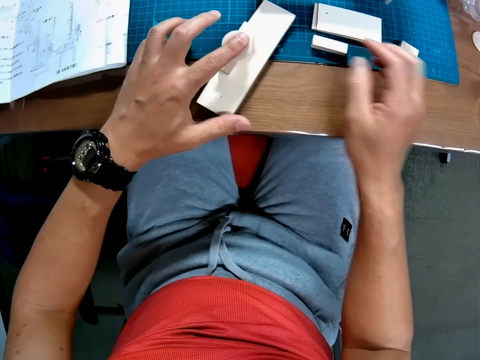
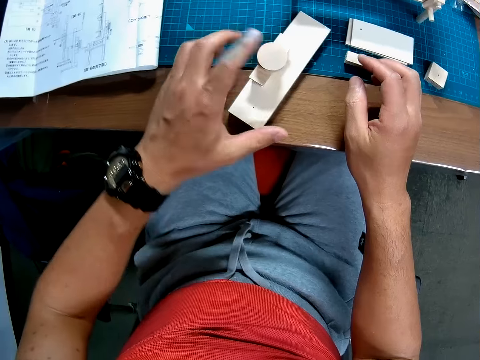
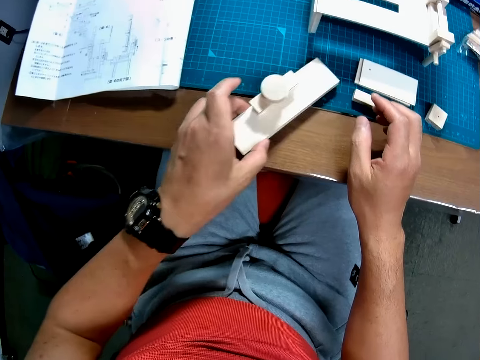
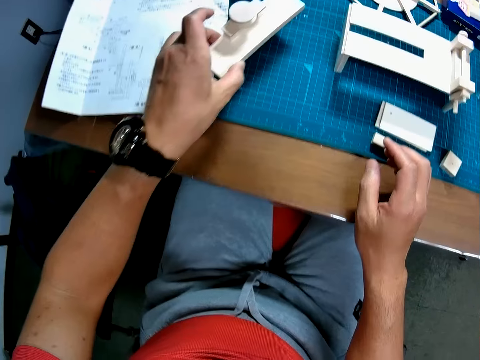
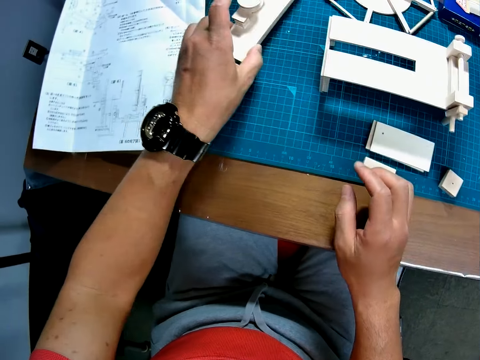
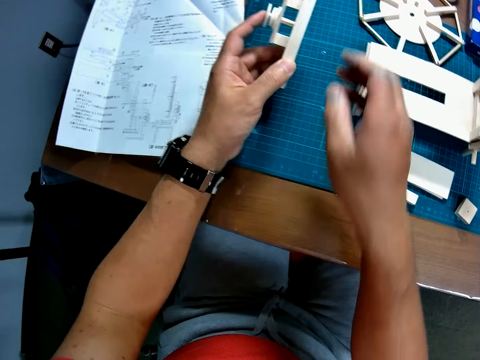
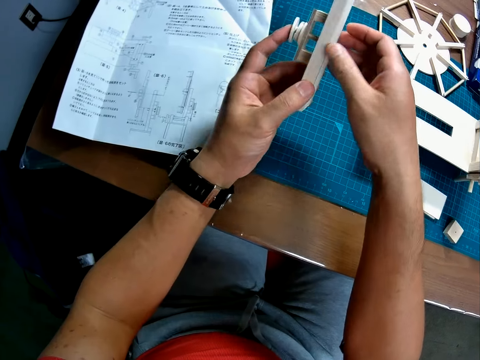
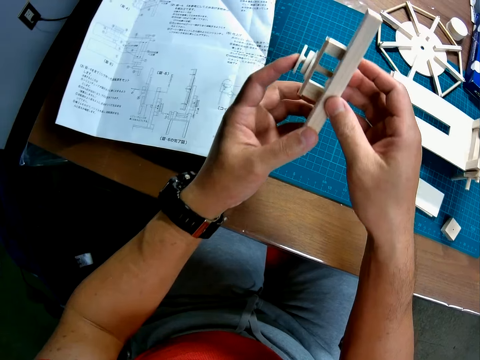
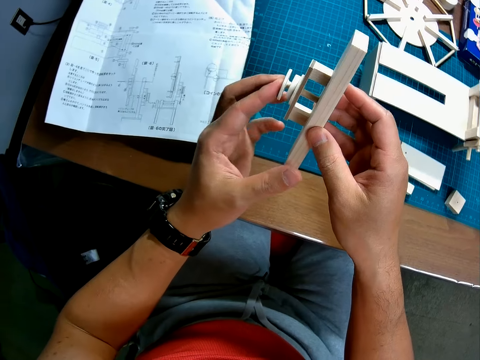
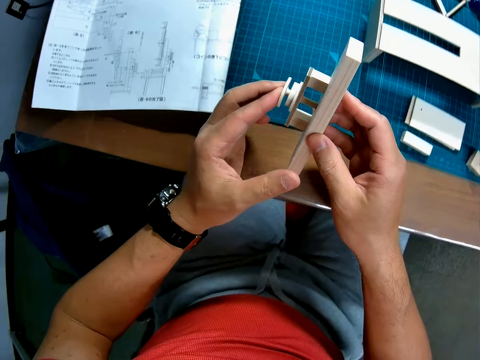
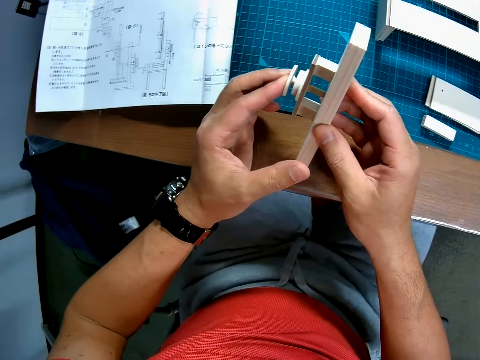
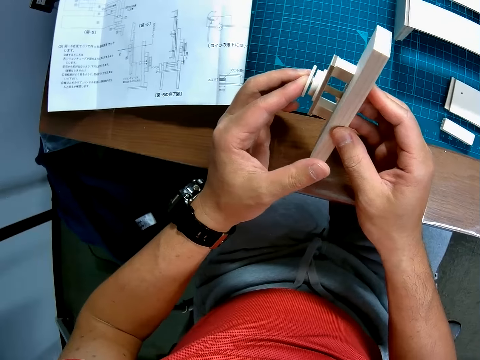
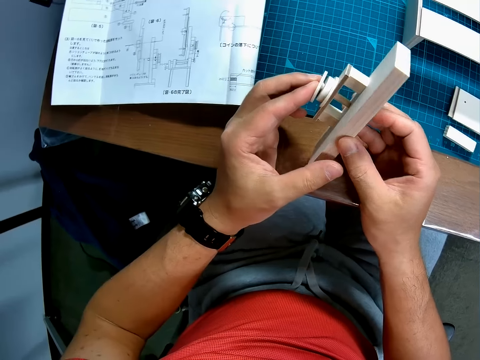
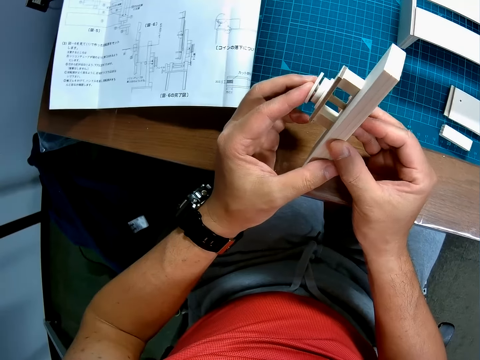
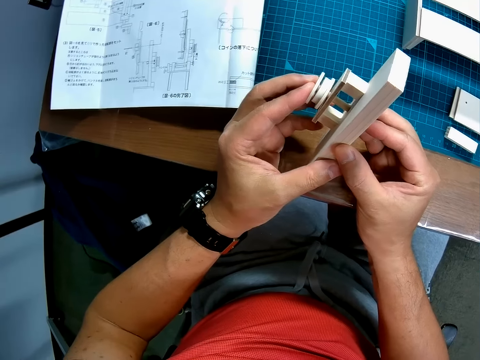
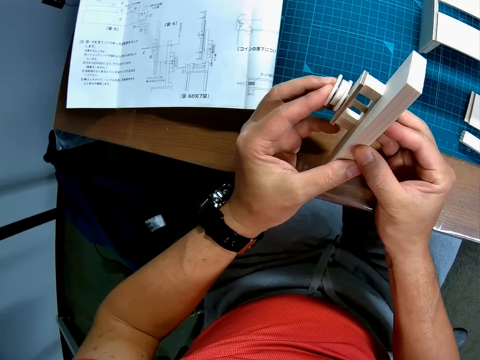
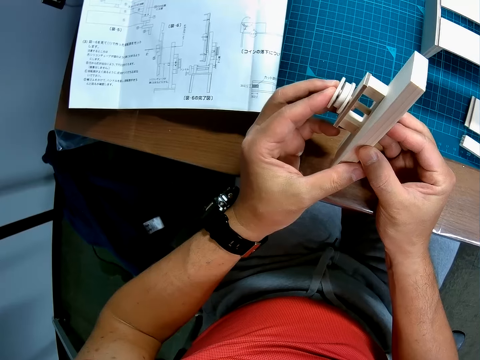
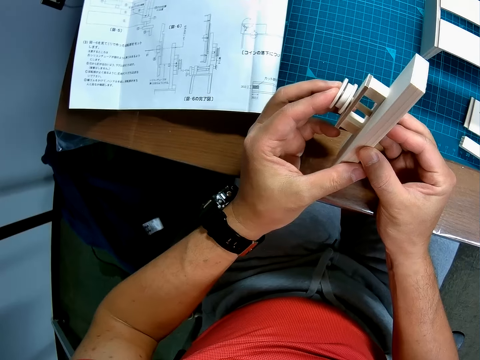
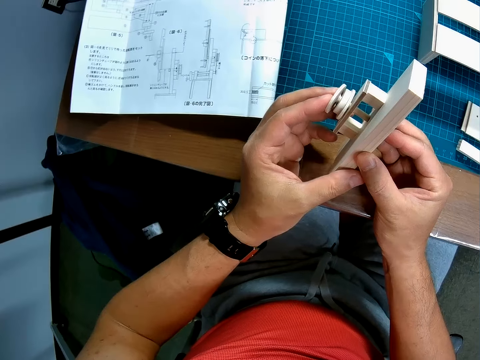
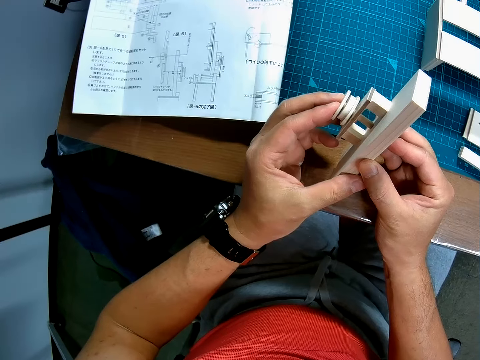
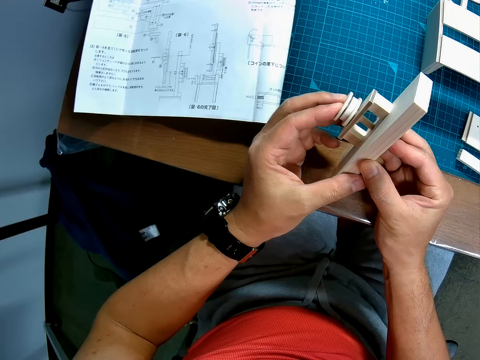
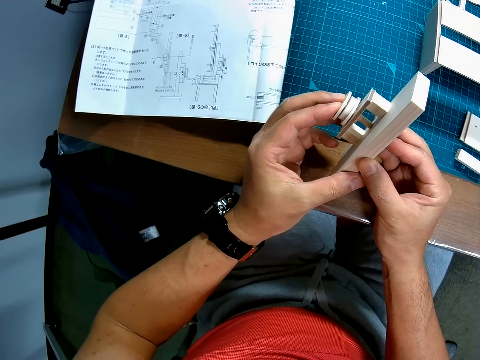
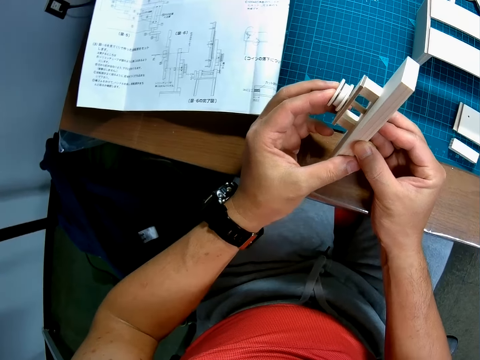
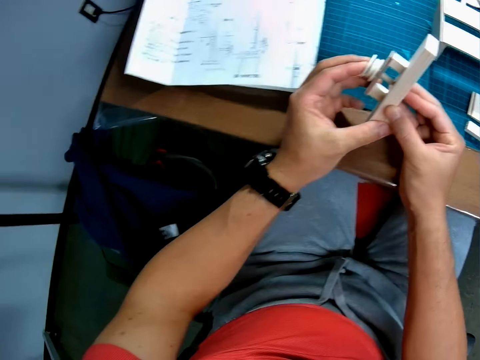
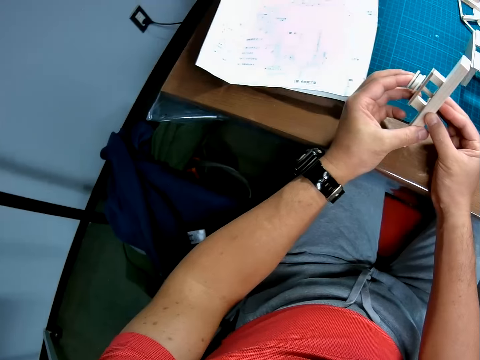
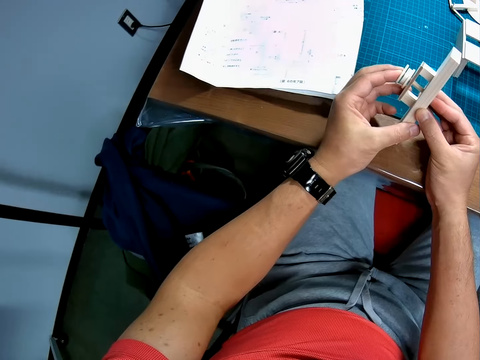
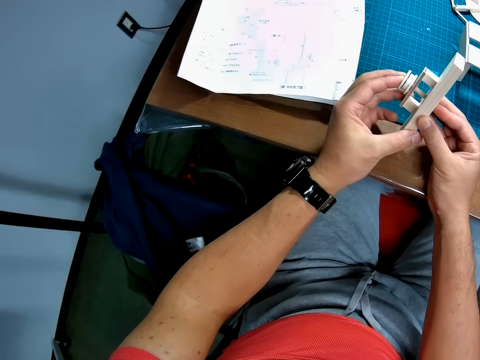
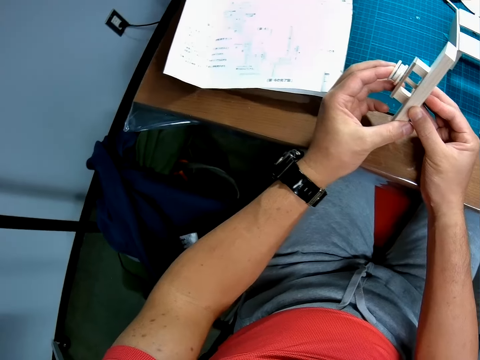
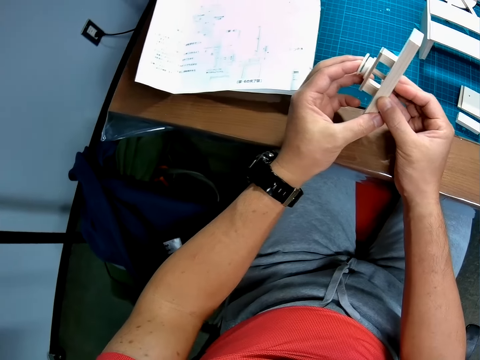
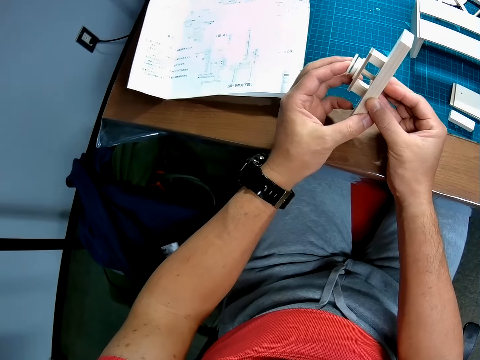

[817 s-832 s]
The camera wearer moves the wooden assembly or woodcraft from the table to the cutting mat. He moves the wooden assembly from the cutting mat closer to his face. He stares at the woodcraft. He presses the circular piece onto the small rod in the wooden assembly. He leans backward away from the wooden assembly.

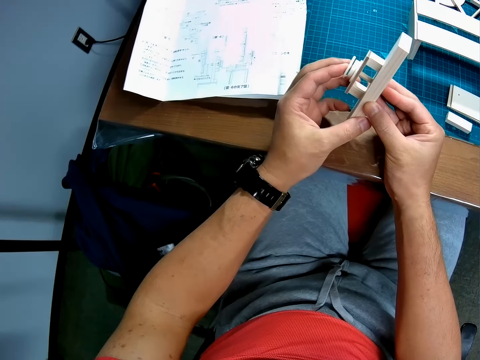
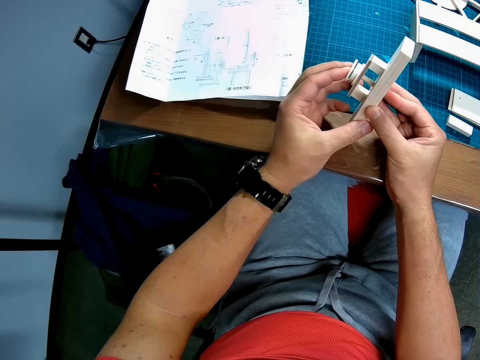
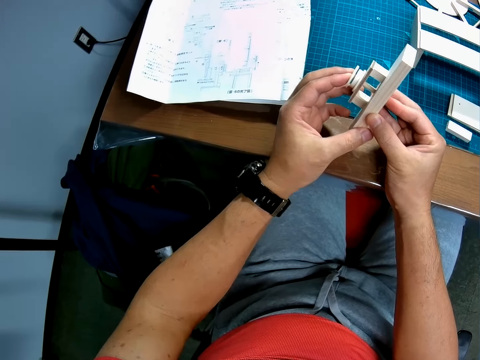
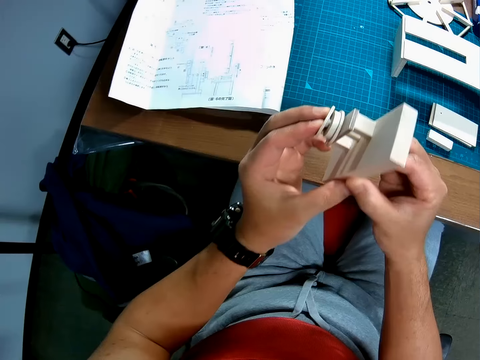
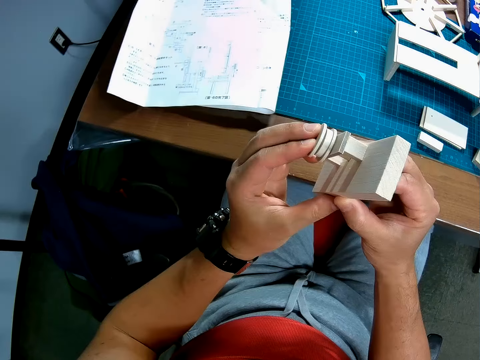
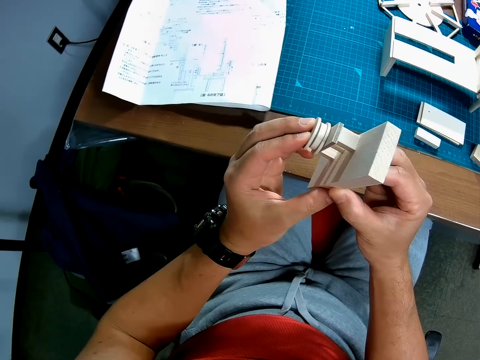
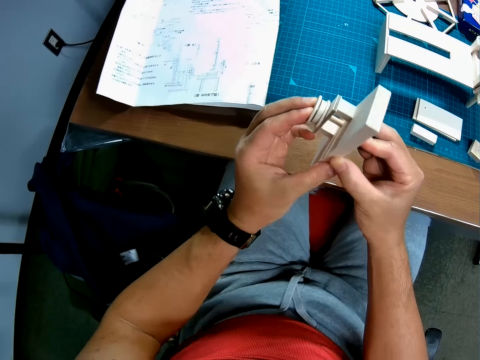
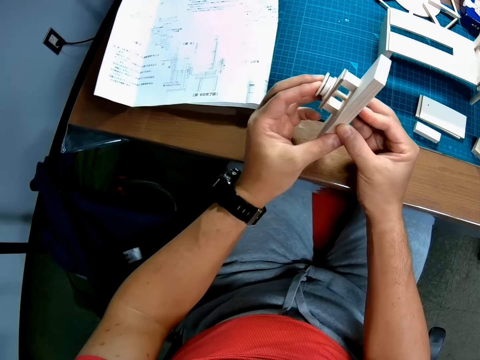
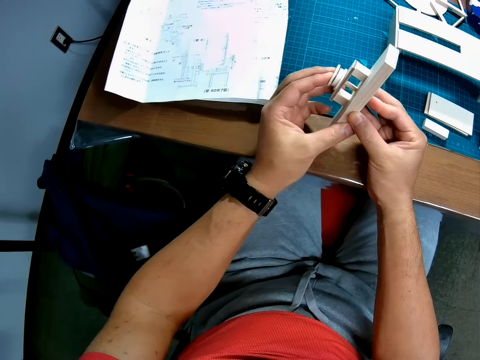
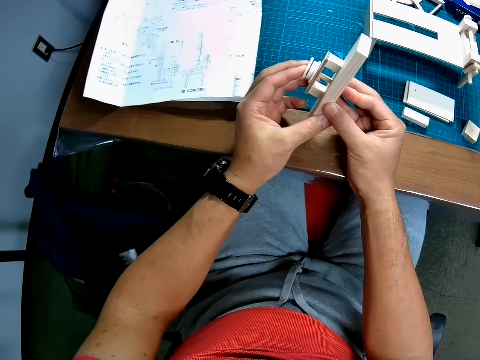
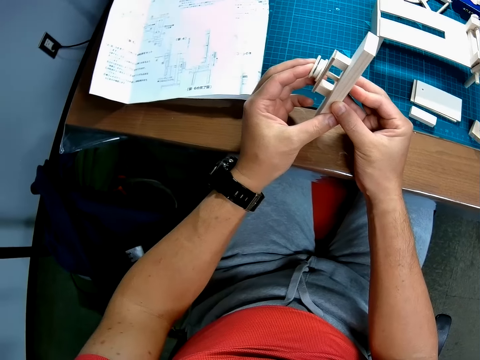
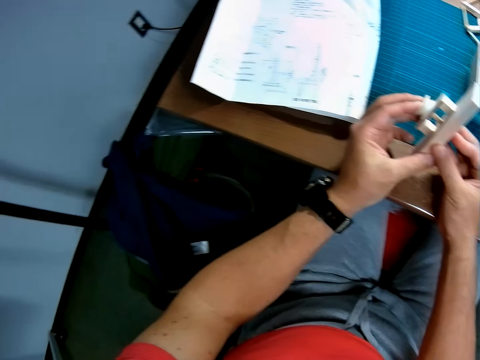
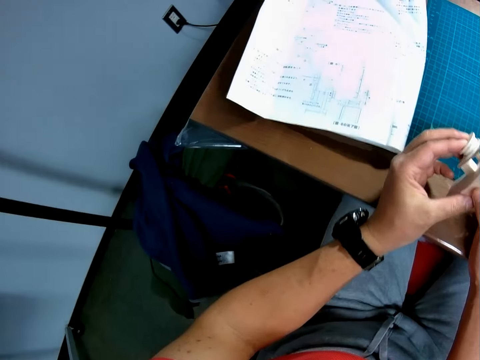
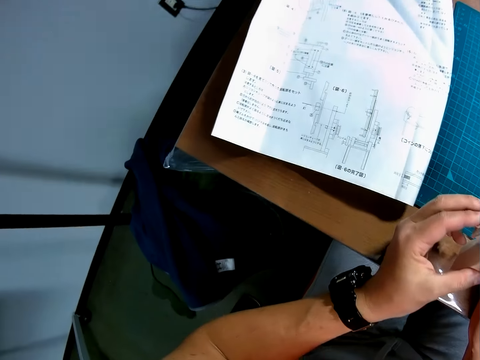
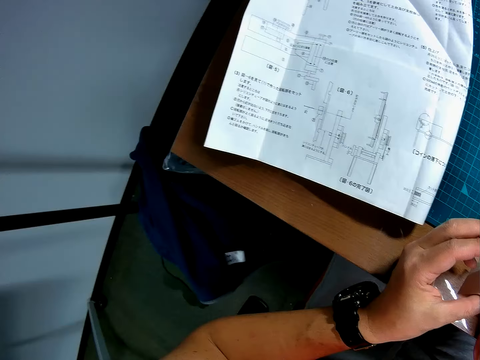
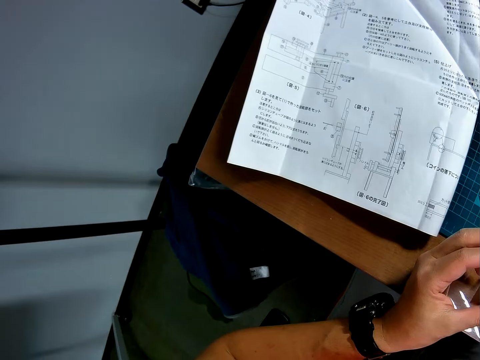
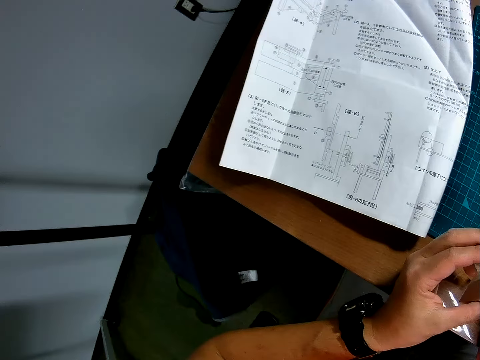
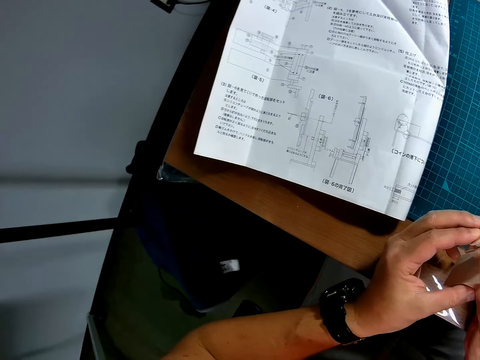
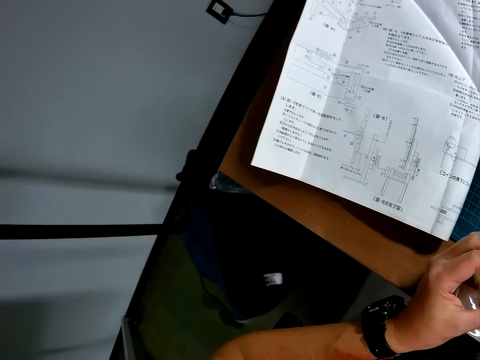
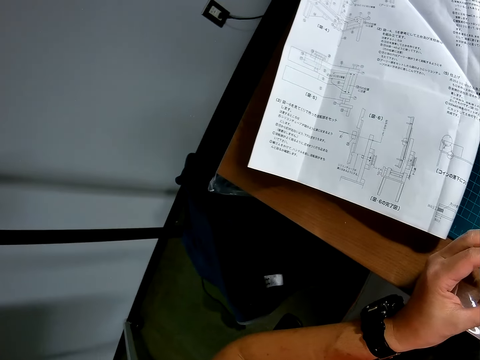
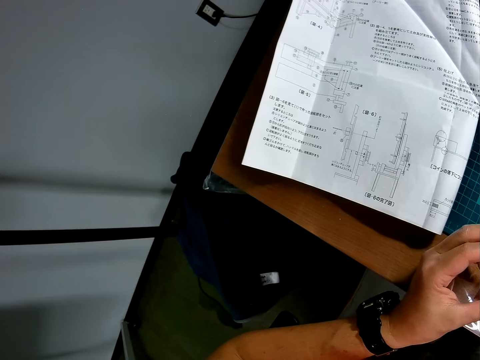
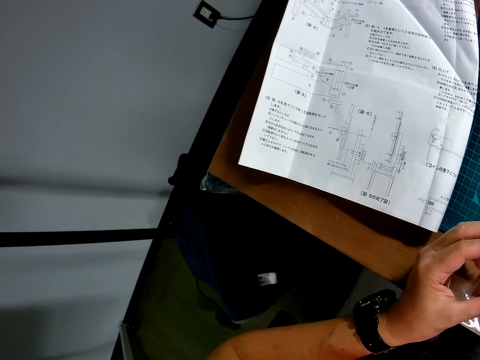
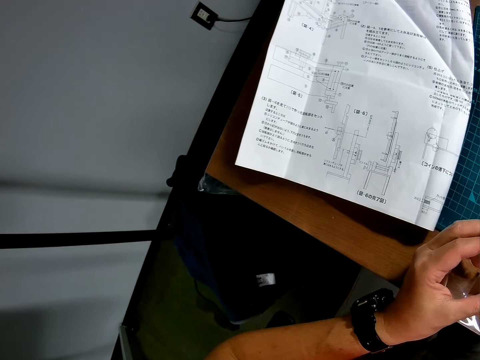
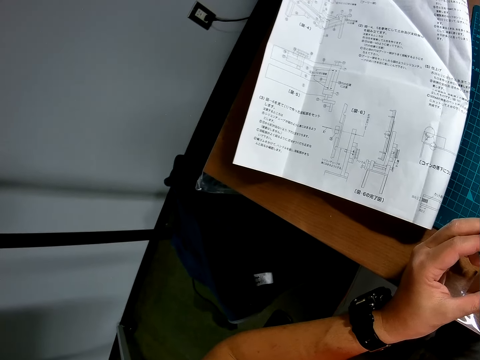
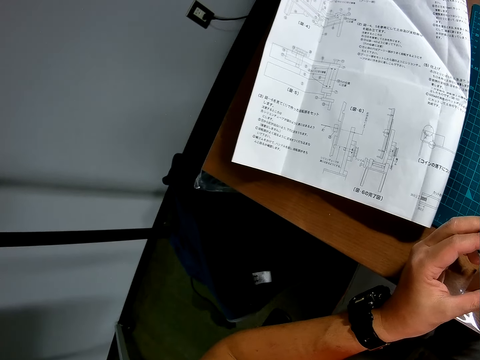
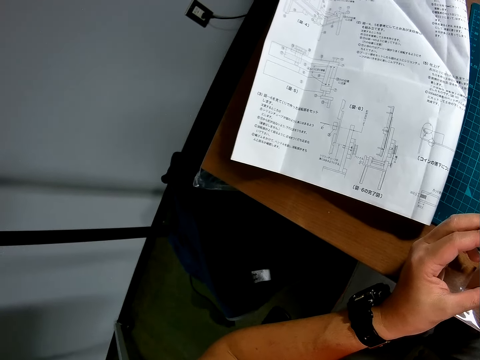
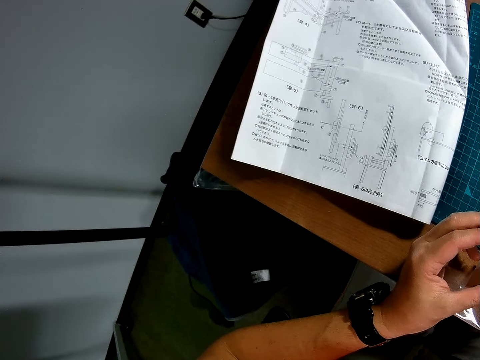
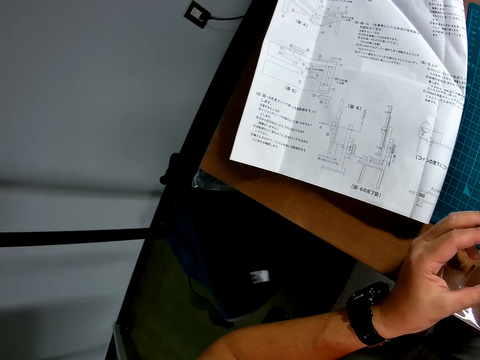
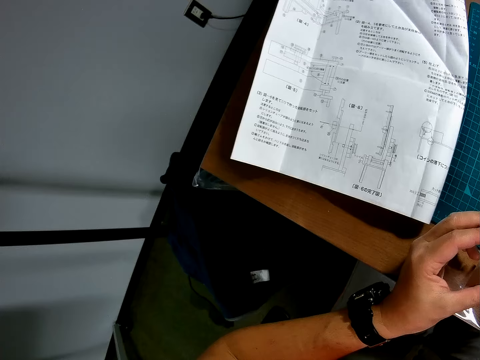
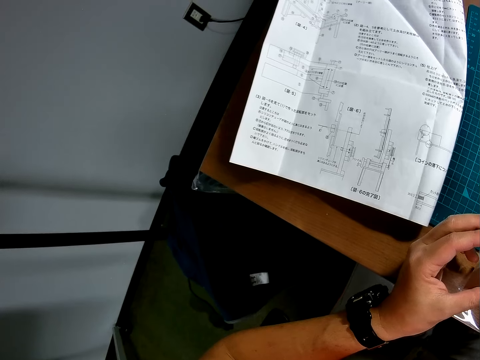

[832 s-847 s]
The camera wearer moves the wooden assembly closer to his face. He moves the wooden assembly away from his face to the table. He looks at a blueprint on the table.
